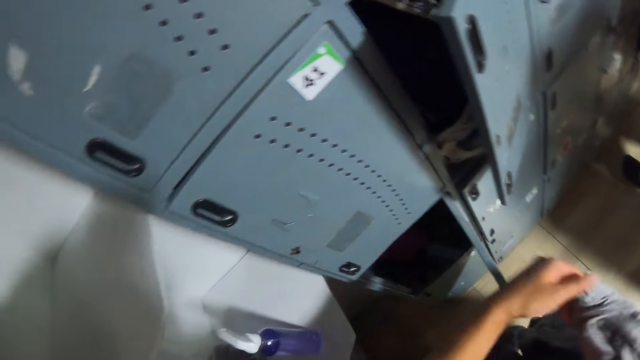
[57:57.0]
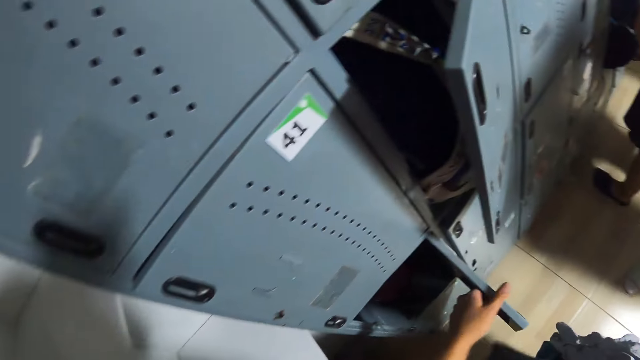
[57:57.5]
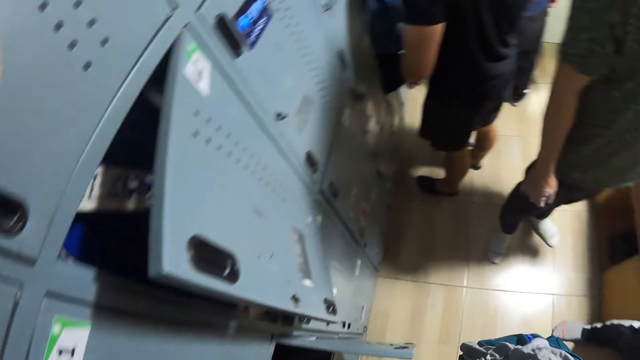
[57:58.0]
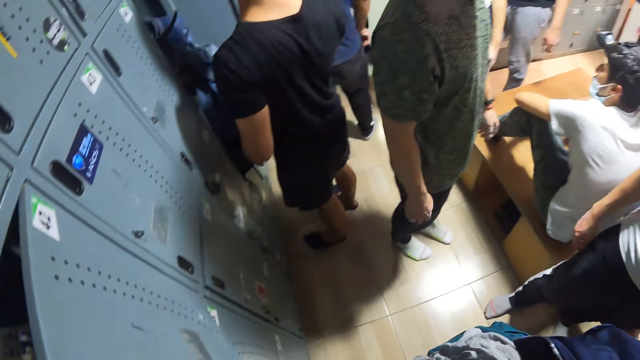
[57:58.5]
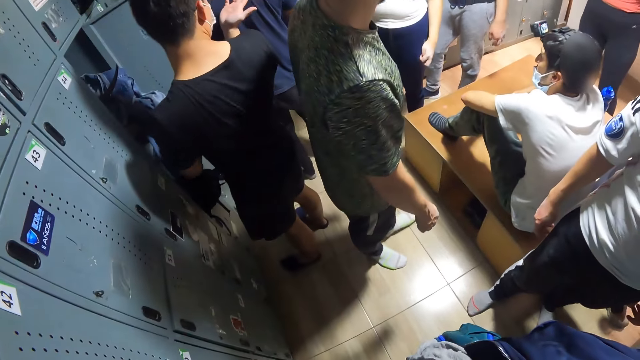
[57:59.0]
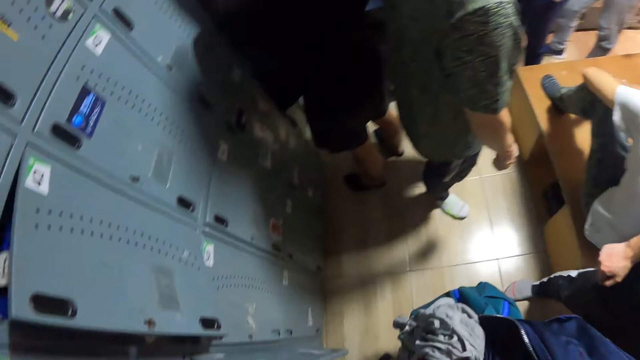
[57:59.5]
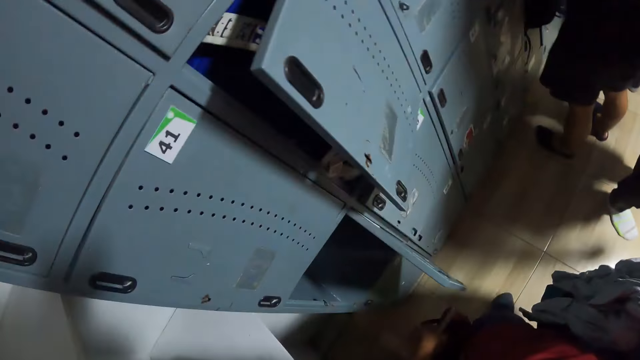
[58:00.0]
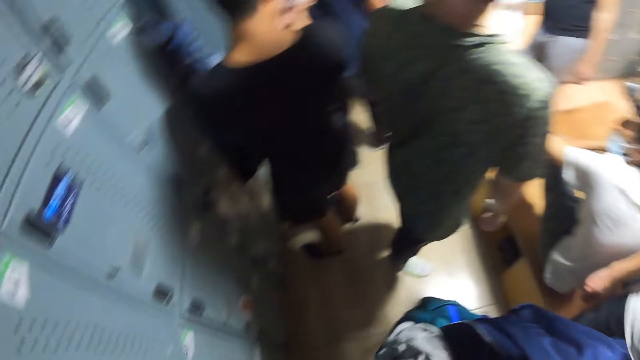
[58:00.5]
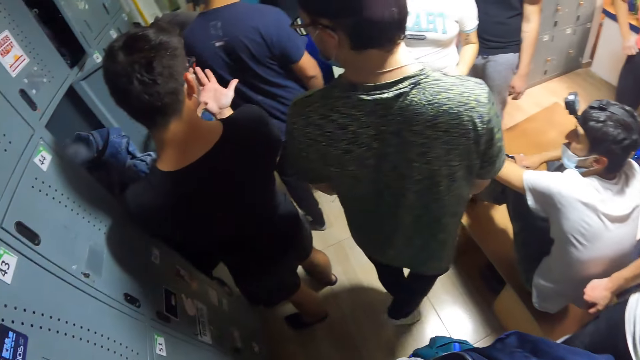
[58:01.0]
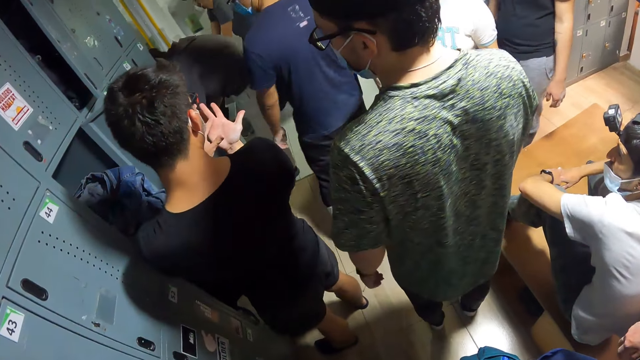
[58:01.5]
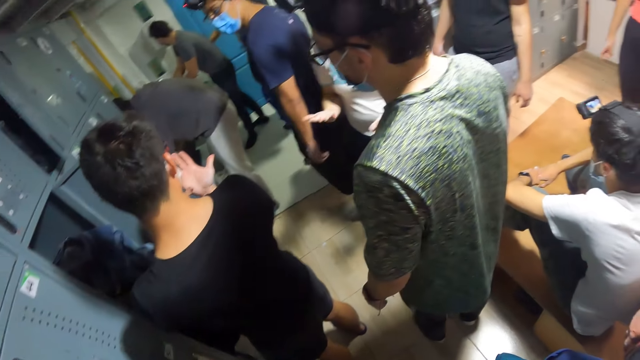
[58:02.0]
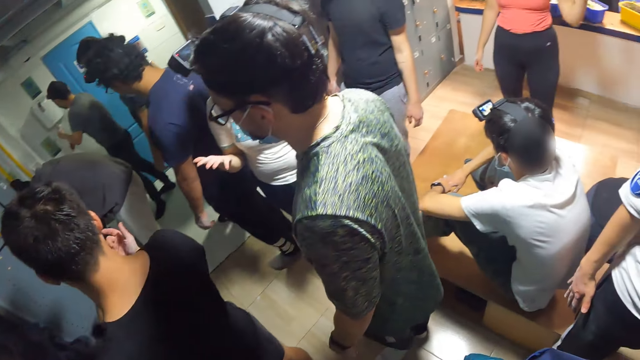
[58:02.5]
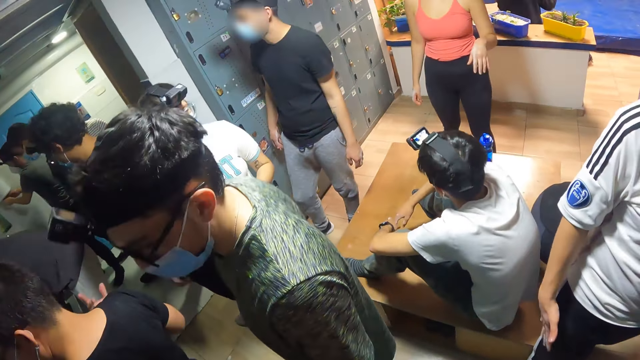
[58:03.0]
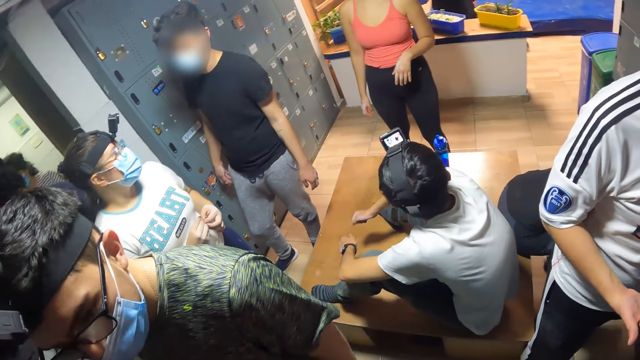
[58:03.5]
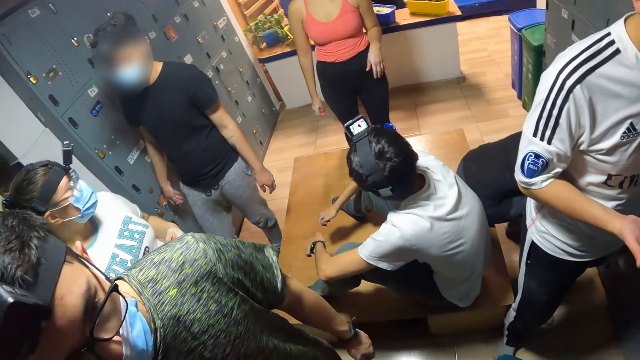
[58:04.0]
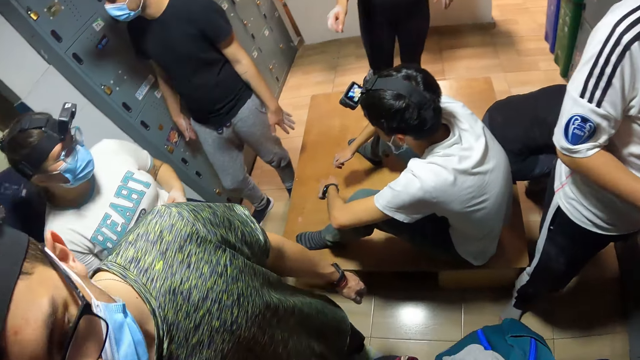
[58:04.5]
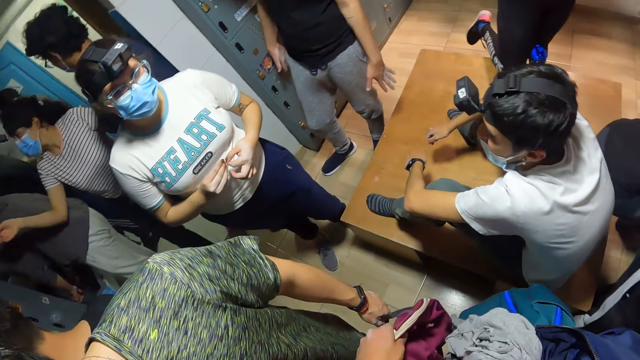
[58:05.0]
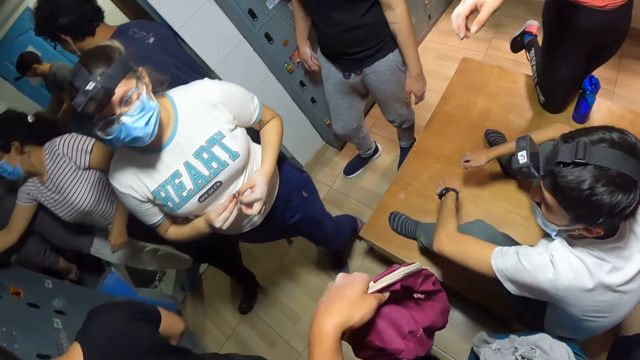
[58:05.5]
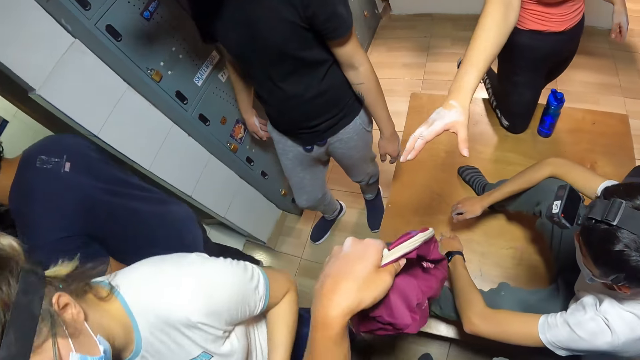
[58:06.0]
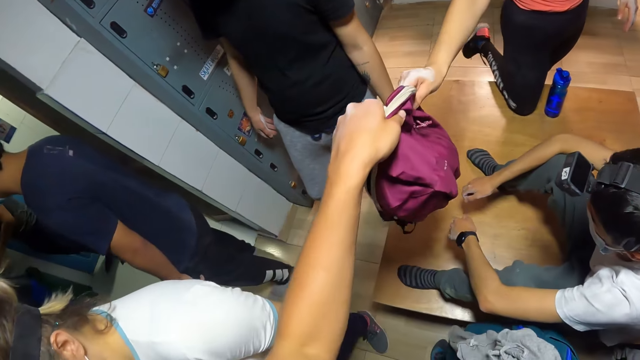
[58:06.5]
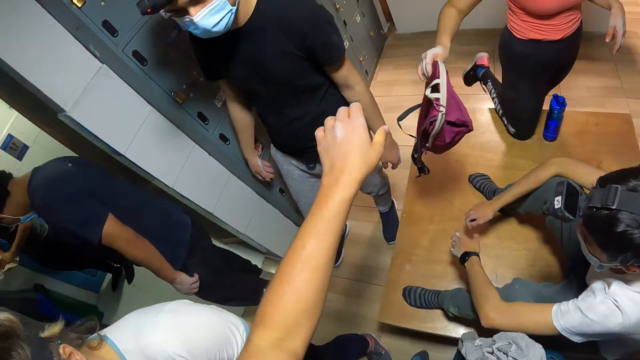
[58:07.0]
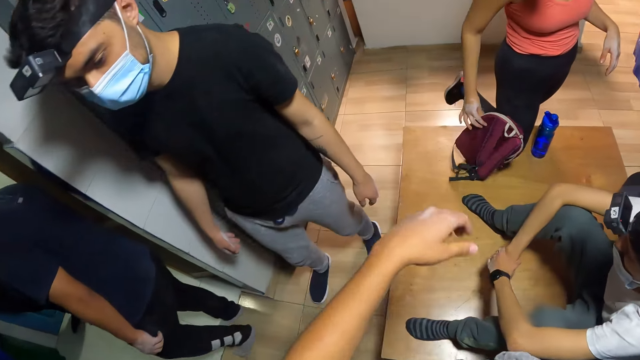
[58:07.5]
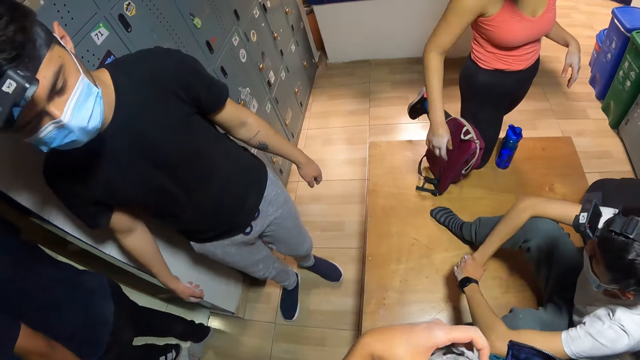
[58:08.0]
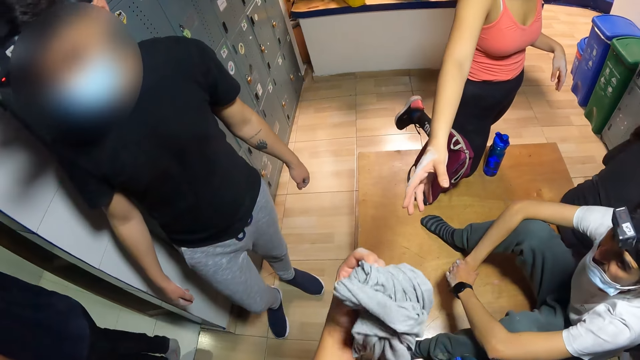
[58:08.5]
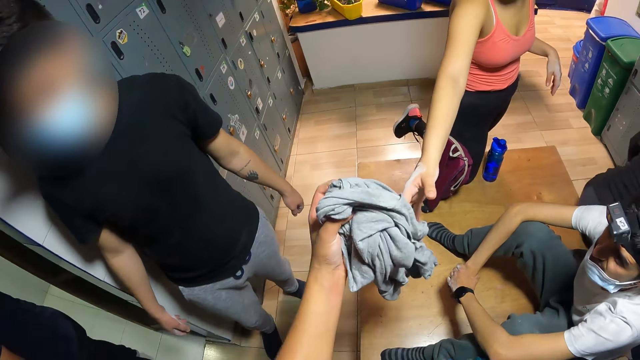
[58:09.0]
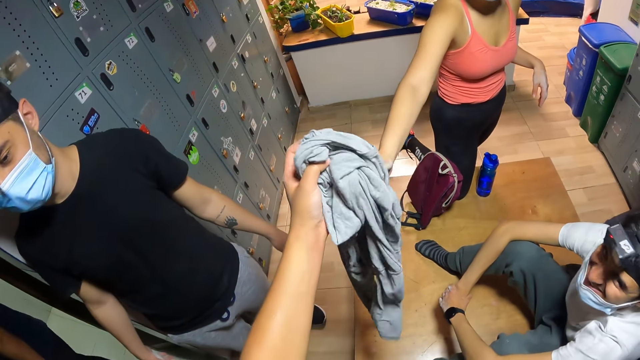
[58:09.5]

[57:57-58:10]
The camera wearer places the cloth on the right hand. He reaches into a locker with his left hand. He holds the locker. He looks around. He makes a step. He looks around. A man converses with the camera wearer. The camera wearer makes a step. He lifts a bag. He hands over the bag to a woman. He moves the left hand. The woman drops the bag on a bench with her right hand. The camera wearer moves a sweater. He gives the sweater to the woman.

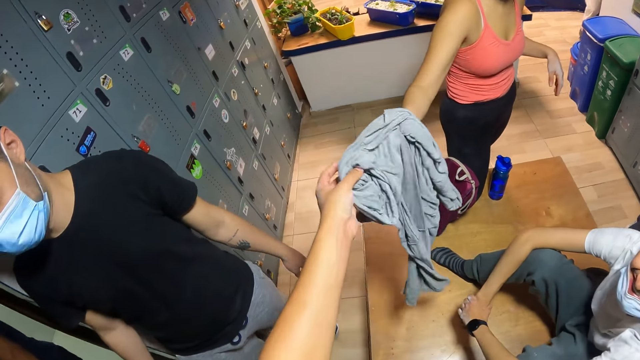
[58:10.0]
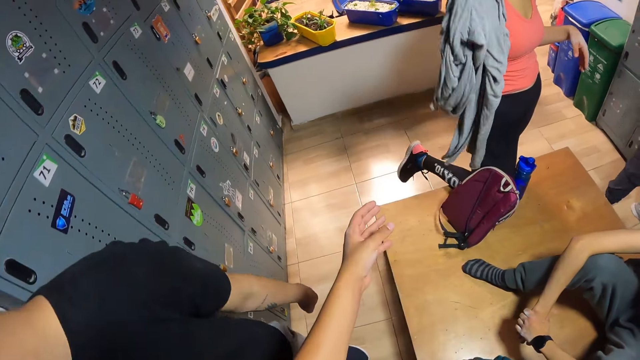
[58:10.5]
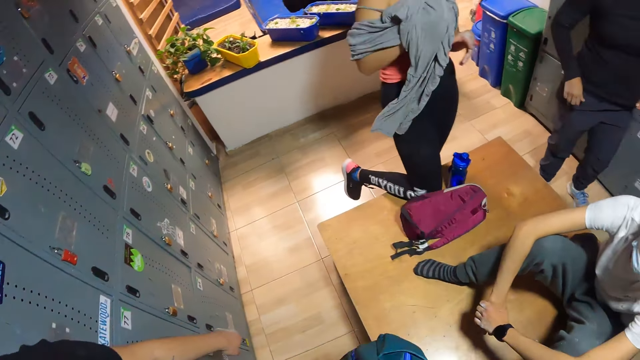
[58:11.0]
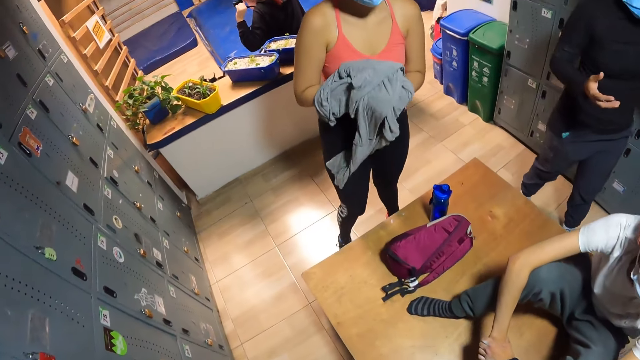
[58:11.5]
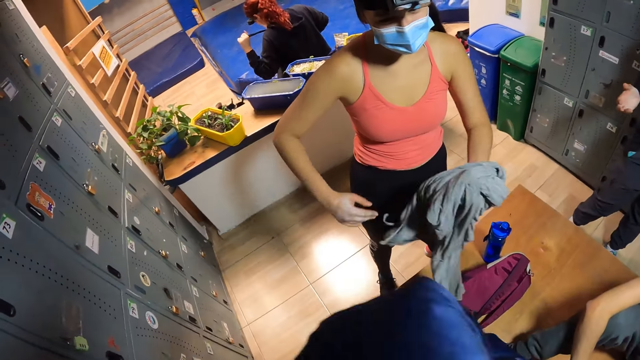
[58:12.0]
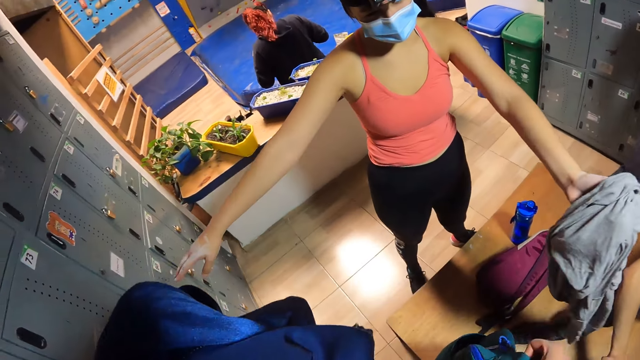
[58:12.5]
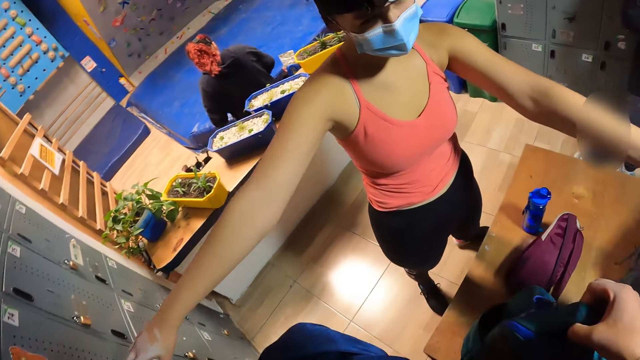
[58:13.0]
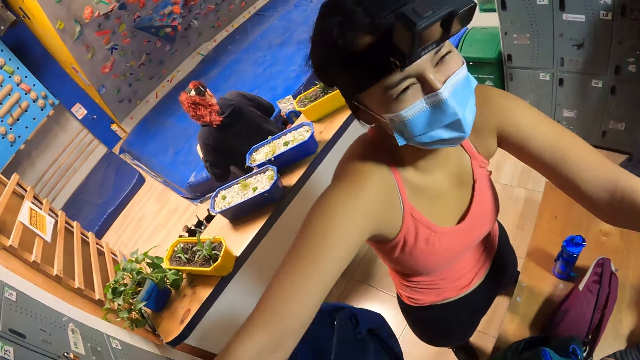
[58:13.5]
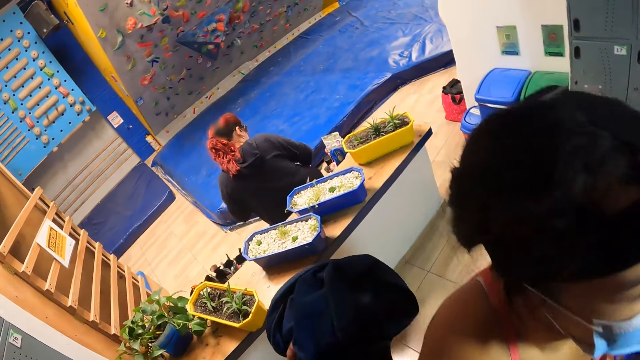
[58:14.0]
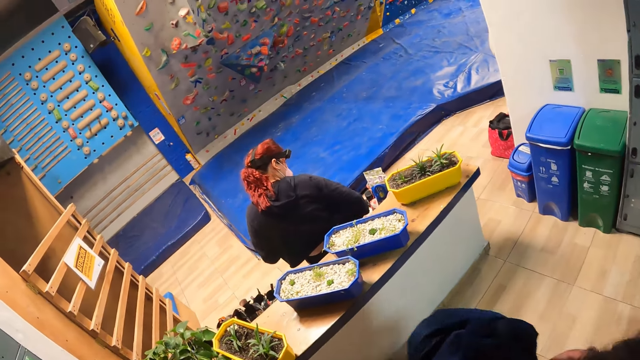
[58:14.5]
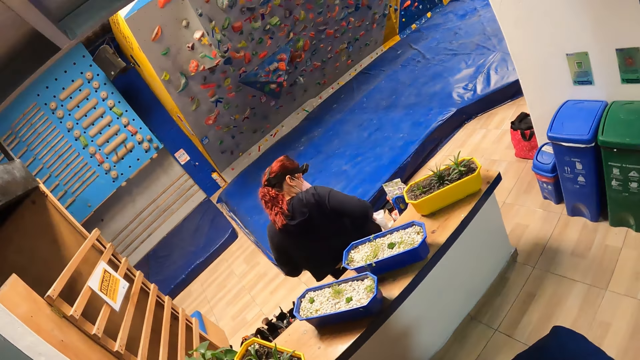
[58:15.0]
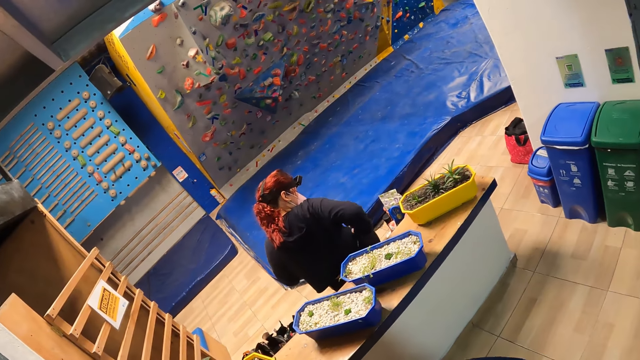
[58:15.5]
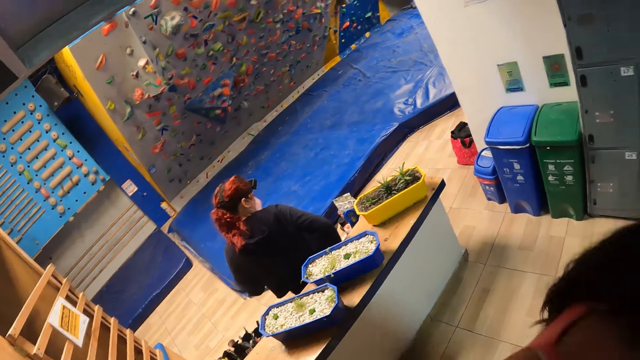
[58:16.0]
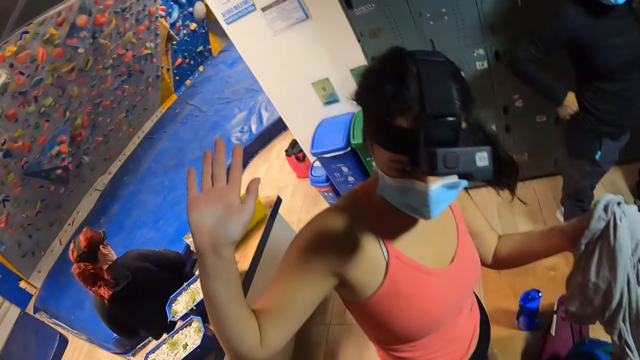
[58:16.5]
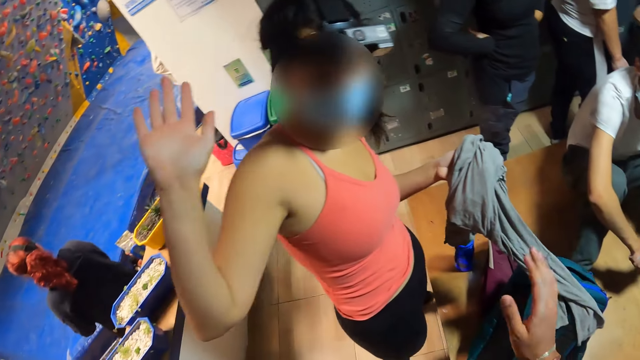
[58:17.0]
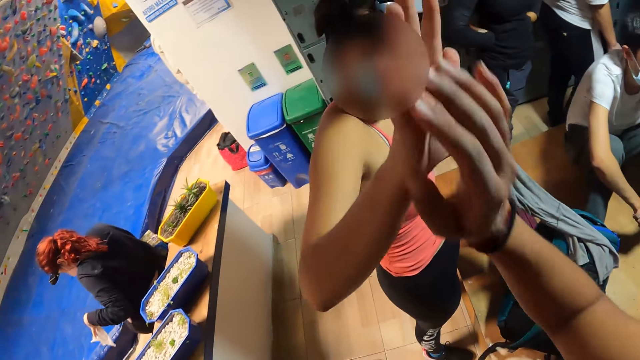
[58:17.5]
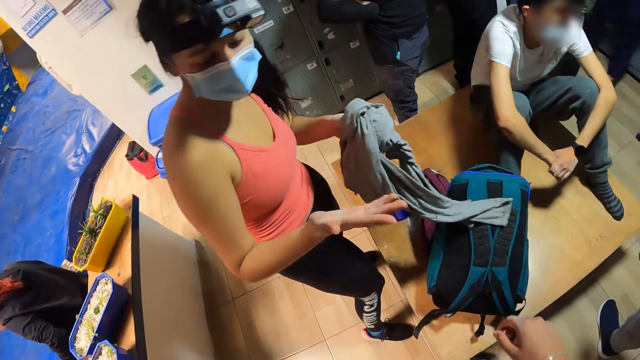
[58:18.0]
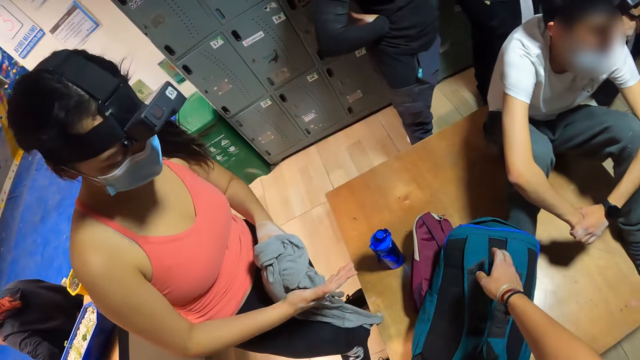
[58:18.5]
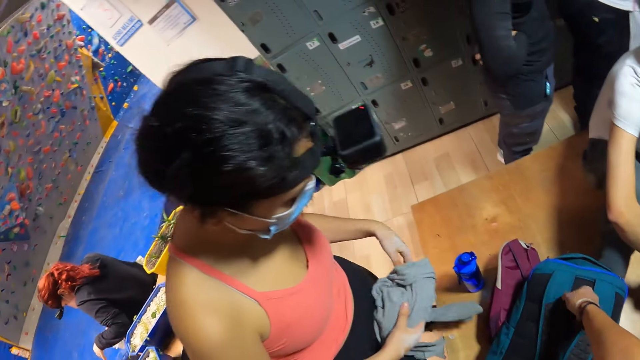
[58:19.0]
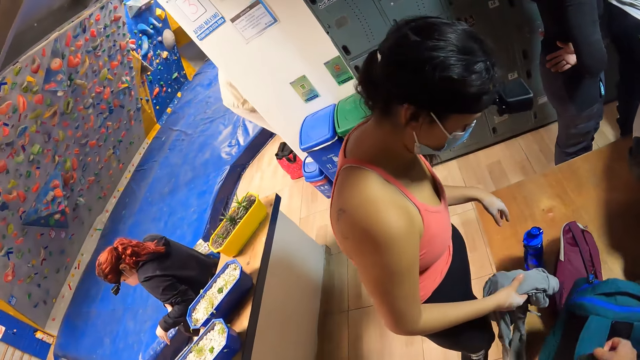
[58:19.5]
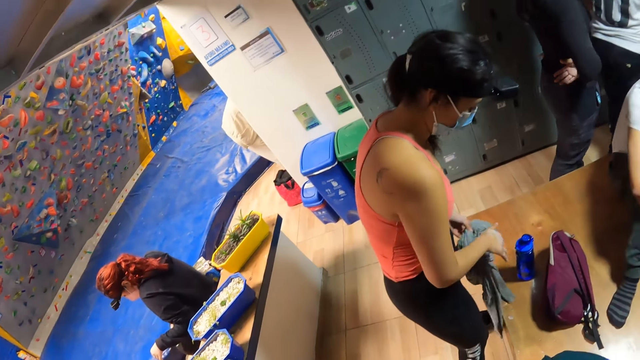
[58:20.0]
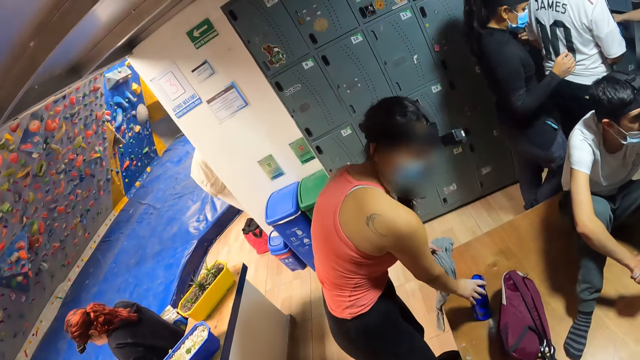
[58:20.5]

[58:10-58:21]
The camera wearer hands over a piece of cloth to the woman. She makes a step. The woman passes the piece of cloth from her right hand to her left hand. The camera wearer hugs the woman. She lifts a bag. She gives a high five to the woman. She moves the right hand. She picks up the bag with her right hand. She converses with the woman.
